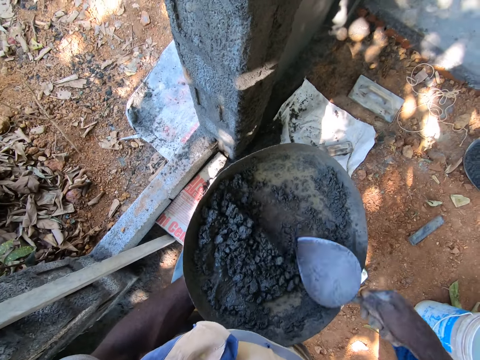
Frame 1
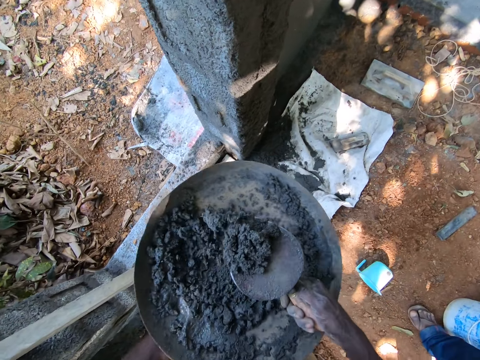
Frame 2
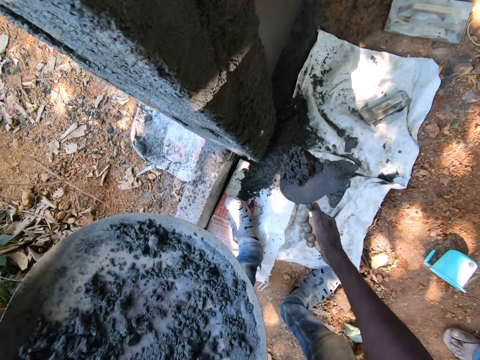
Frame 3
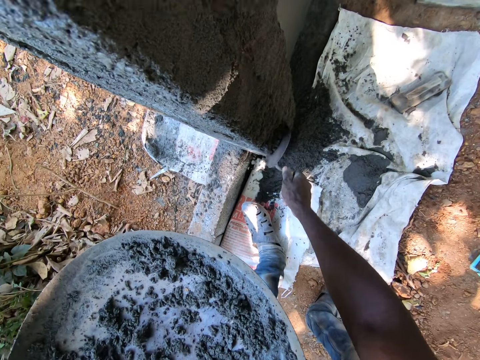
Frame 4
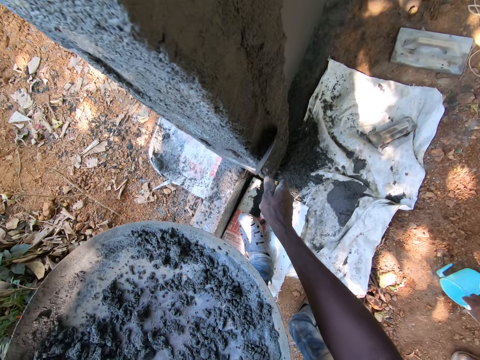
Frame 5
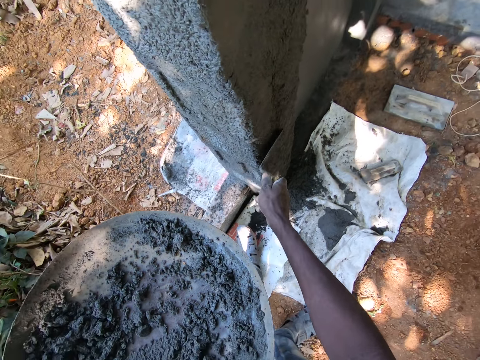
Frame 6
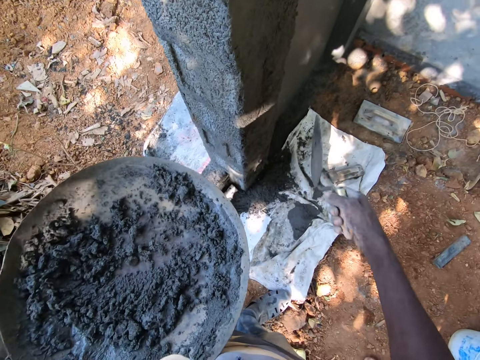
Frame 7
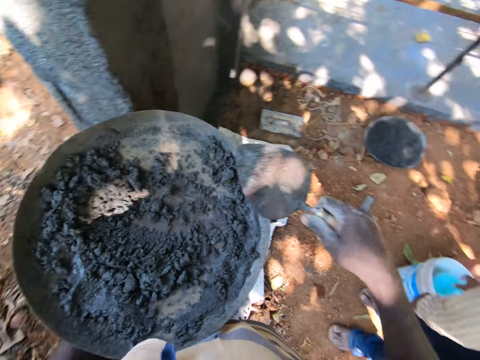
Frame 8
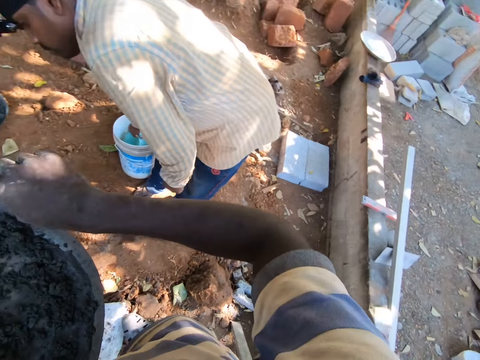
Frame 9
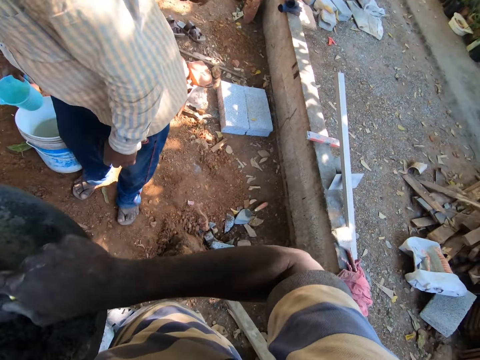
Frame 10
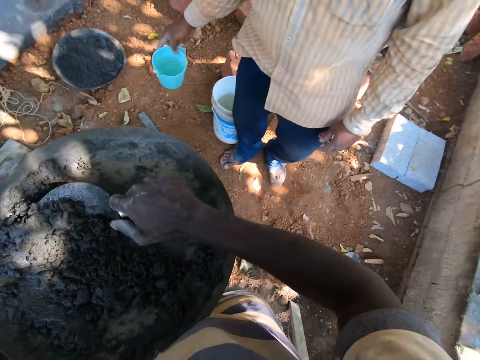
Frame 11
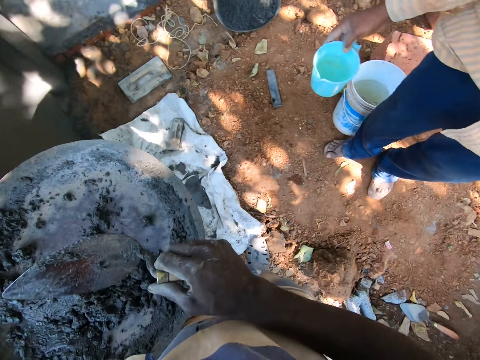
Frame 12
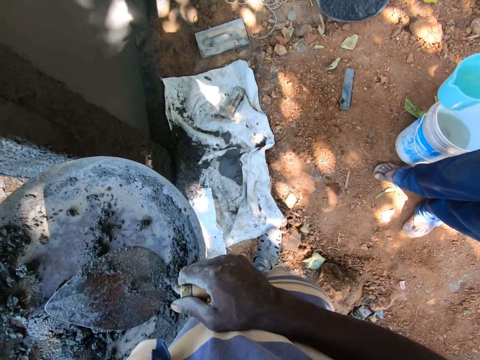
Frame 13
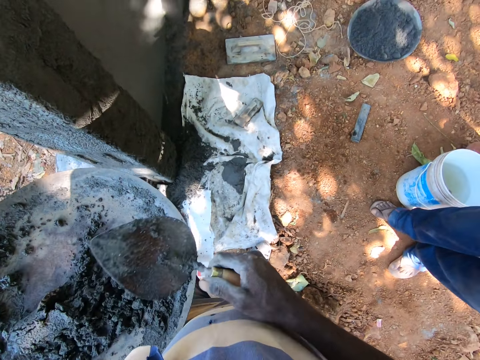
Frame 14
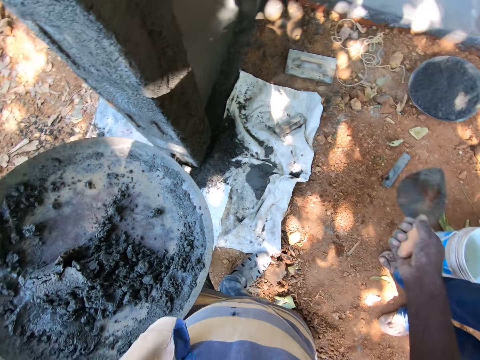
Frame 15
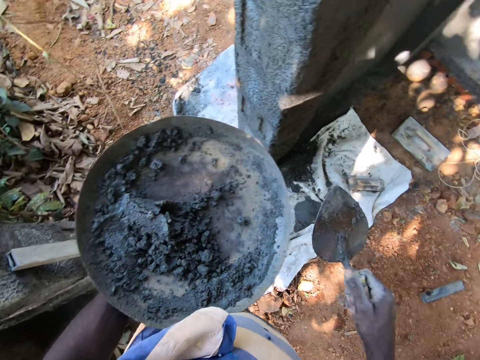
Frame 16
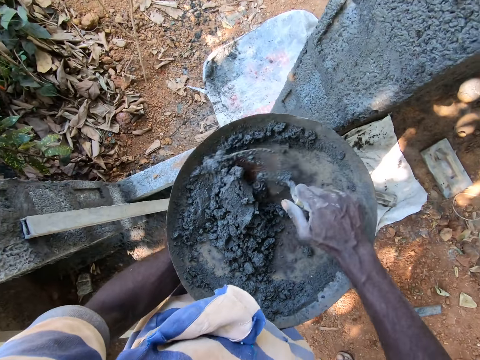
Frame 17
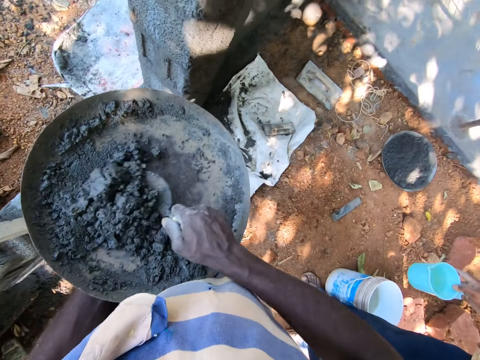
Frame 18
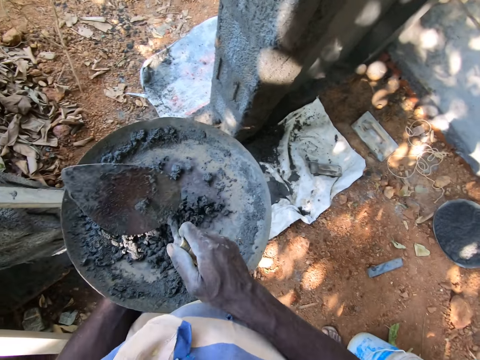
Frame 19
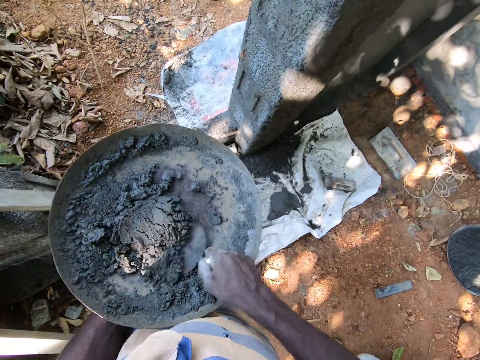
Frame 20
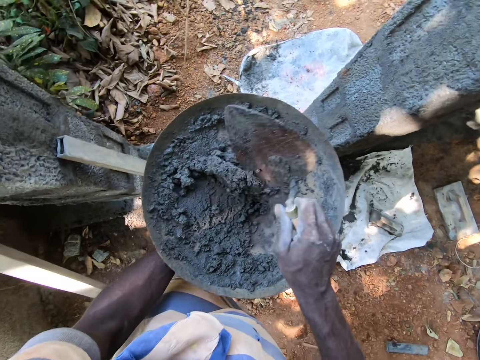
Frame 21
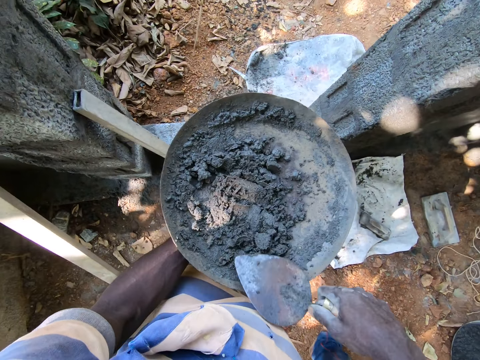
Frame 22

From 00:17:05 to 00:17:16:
The camera wearer takes cement paste from the construction pan with the hand trowel in his right hand. He puts the cement paste in the hand trowel on the wall with his right hand. He spreads the cement paste on the wall with the hand trowel in his right hand. The man takes the cup from the ground with his right hand. The camera wearer mixes the cement paste in the construction pan with the hand trowel in his right hand. The man takes water from the bucket of water with the cup in his right hand. The camera wearer interacts with the man. He mixes the cement paste in the construction pan with the hand trowel in his right hand.

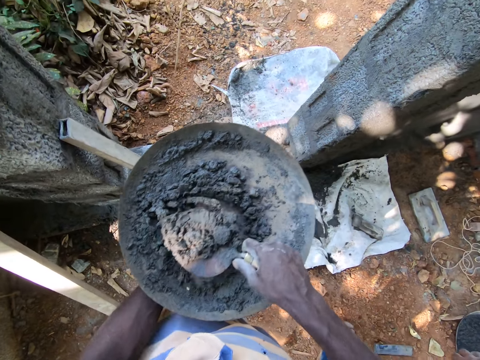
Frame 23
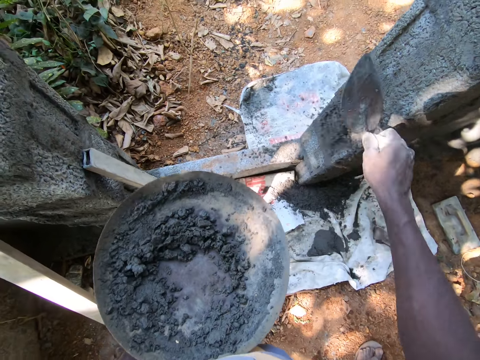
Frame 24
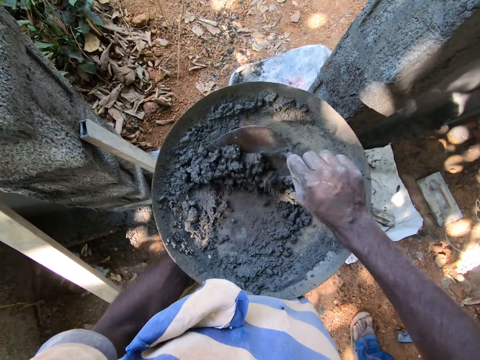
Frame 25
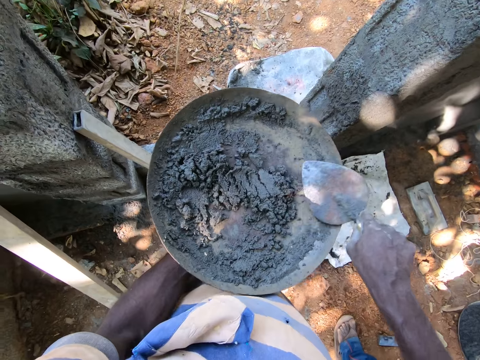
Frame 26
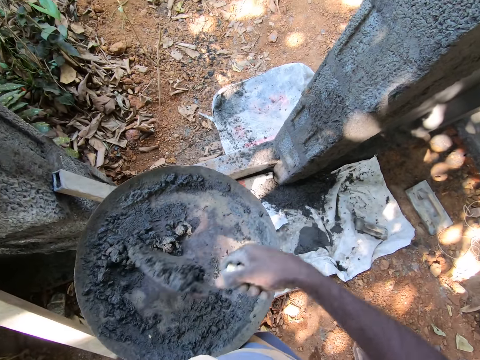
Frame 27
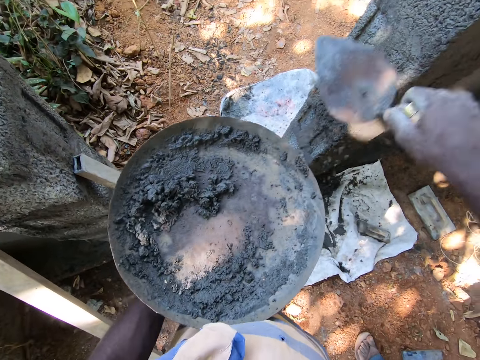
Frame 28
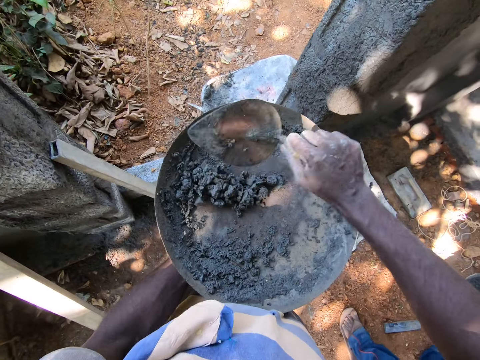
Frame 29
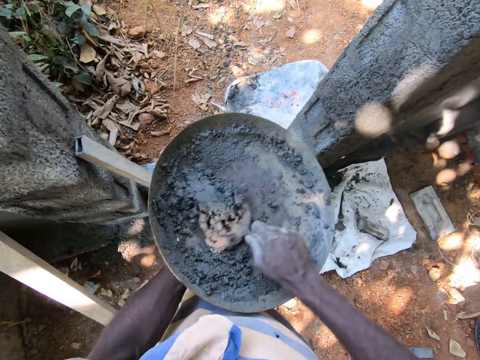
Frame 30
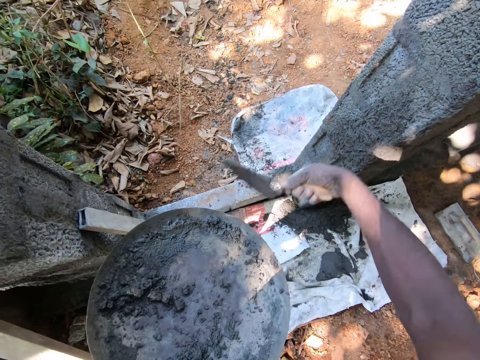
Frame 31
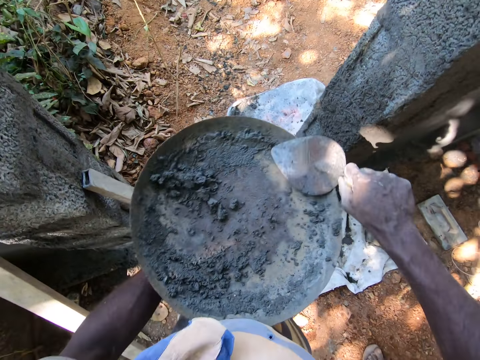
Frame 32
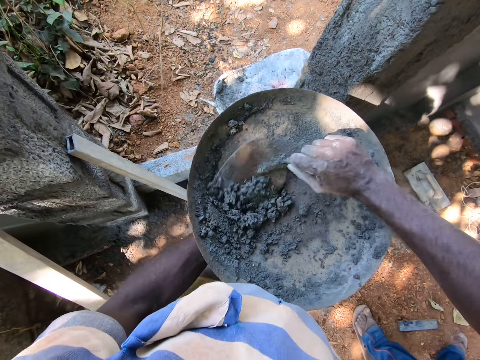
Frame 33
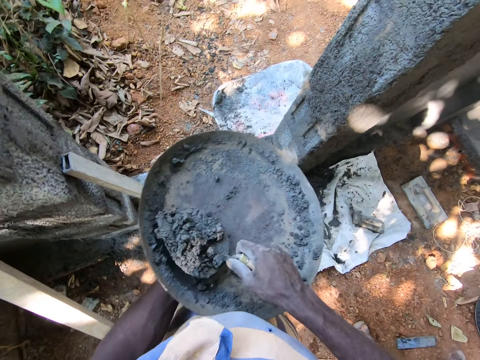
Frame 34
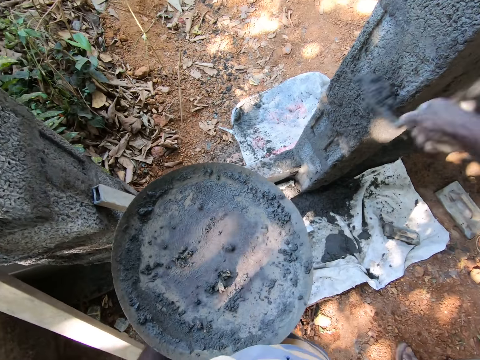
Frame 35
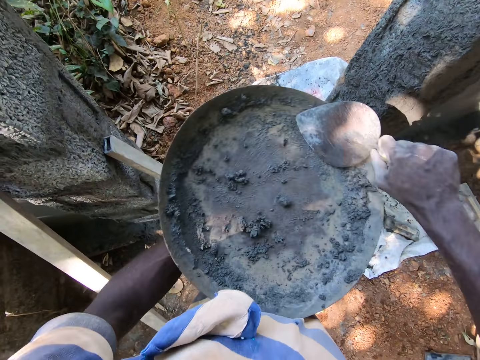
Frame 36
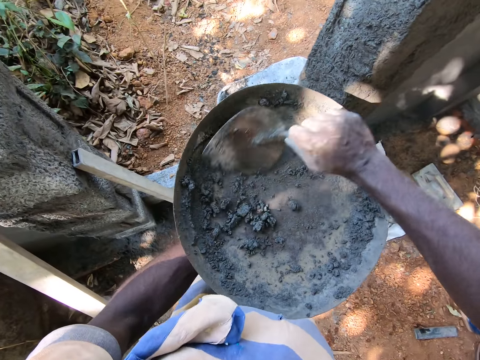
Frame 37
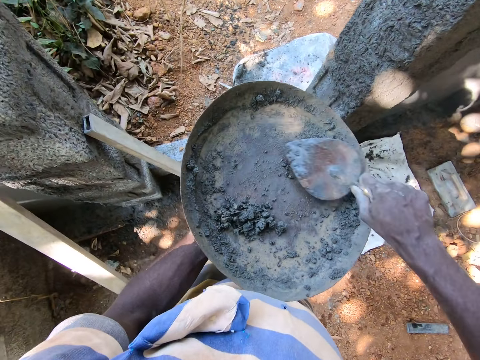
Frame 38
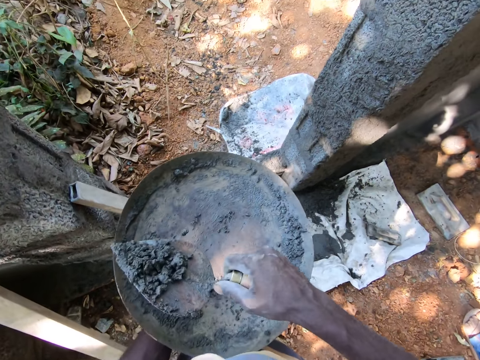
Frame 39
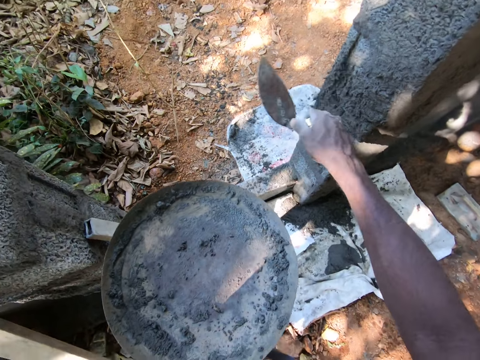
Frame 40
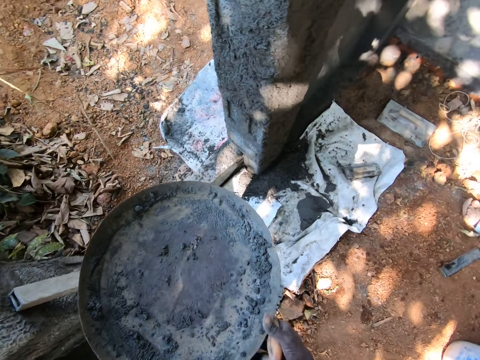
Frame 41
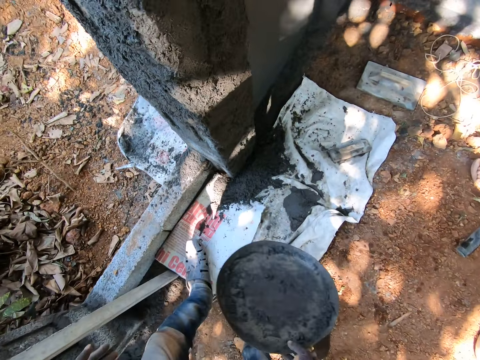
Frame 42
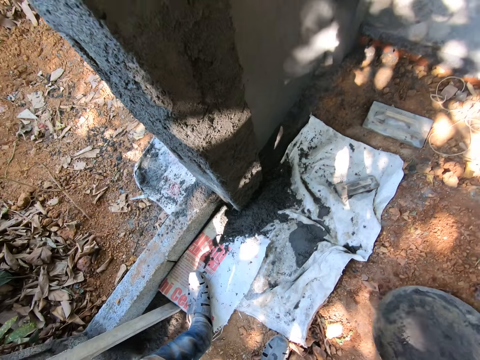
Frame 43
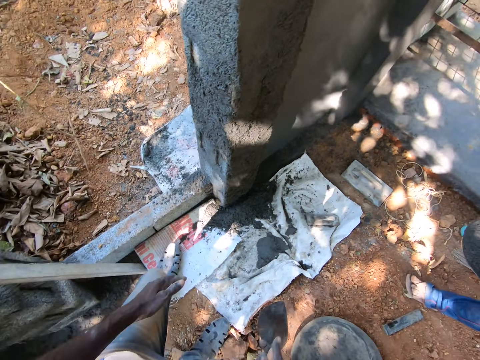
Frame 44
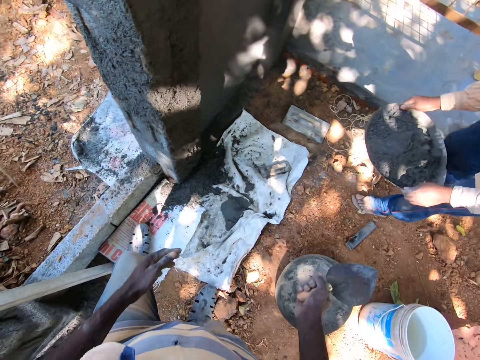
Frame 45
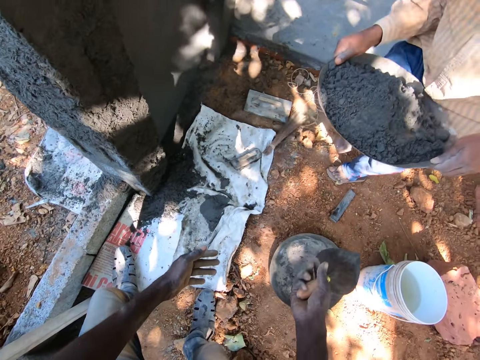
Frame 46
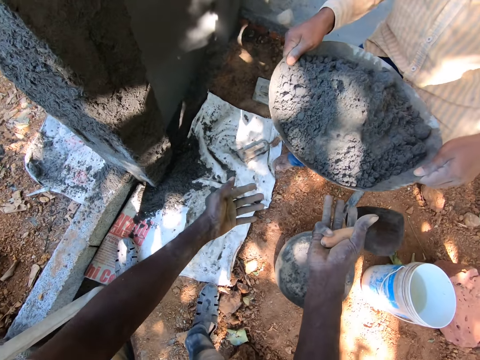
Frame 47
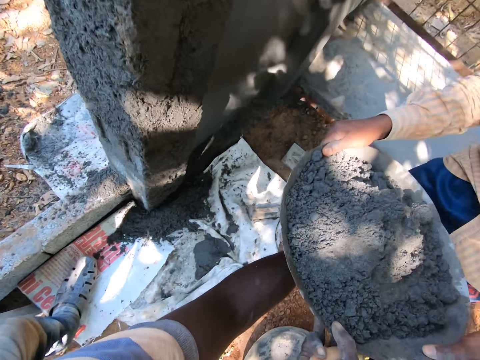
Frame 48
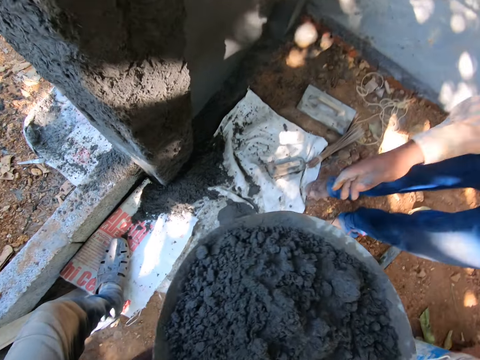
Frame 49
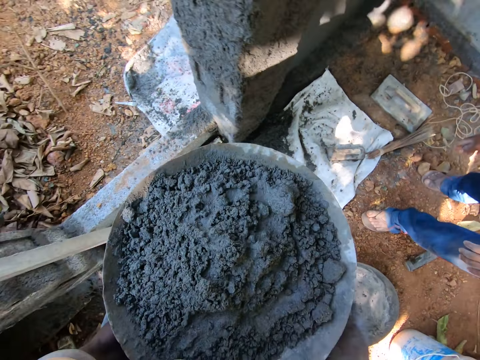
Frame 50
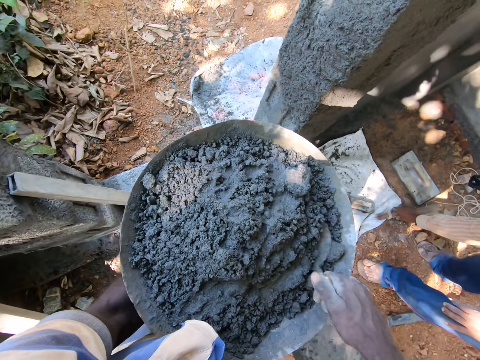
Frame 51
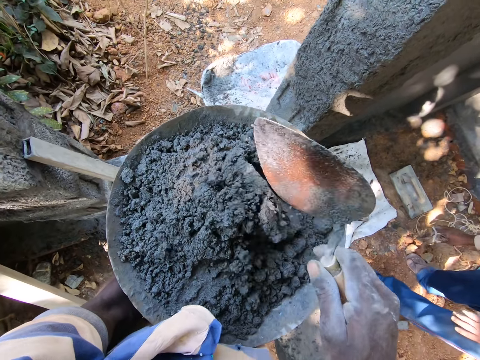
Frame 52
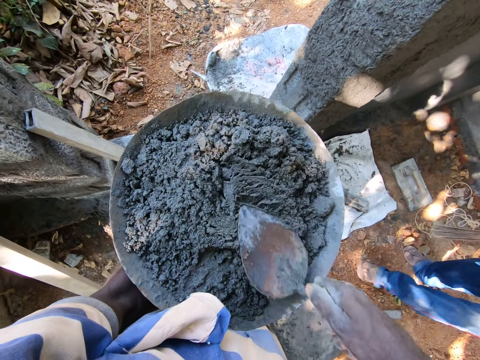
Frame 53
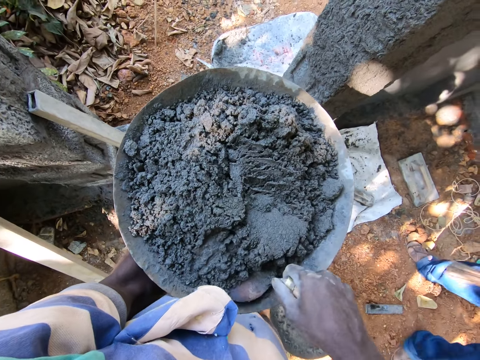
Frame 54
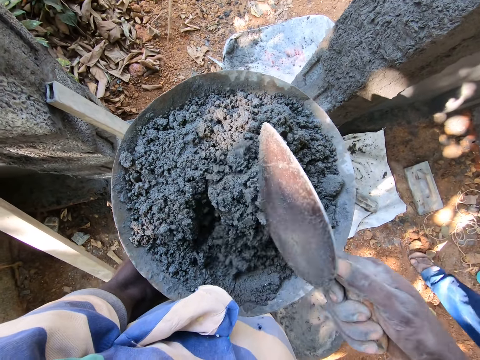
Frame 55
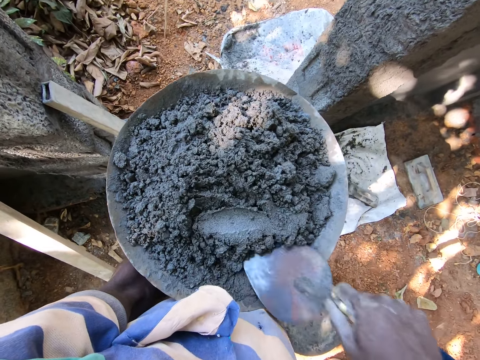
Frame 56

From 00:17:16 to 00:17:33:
The camera wearer takes cement paste from the construction pan with the hand trowel in his right hand. He throws the cement paste in the hand trowel on the wall with his right hand. He gathers cement paste in the construction pan with the hand trowel in his right hand. He takes cement paste from the construction pan with the hand trowel in his right hand. He throws the cement paste in the hand trowel on the wall with his right hand. He gathers cement paste in the construction pan with the hand trowel in his right hand. He takes cement paste from the construction pan with the hand trowel in his right hand. He throws the cement paste in the hand trowel on the wall with his right hand. He gathers cement paste in the construction pan with the hand trowel in his right hand. He takes cement paste from the construction pan with the hand trowel in his right hand. He throws the cement paste in the hand trowel on the wall with his right hand. He gathers cement paste in the construction pan with the hand trowel in his right hand. He takes cement paste from the construction pan with the hand trowel in his right hand. He throws the cement paste in the hand trowel on the wall with his right hand. He moves the construction pan from his left hand to his right hand. He drops the construction pan on the ground with his right hand. The man carries the construction pan from the ground with both hands. The camera wearer takes the construction pan from the man's hands with both hands. He mixes the cement paste in the construction pan with the hand trowel in his right hand.
